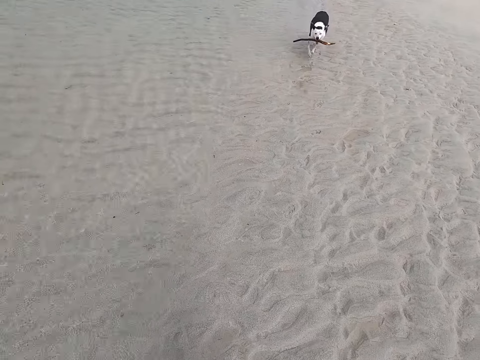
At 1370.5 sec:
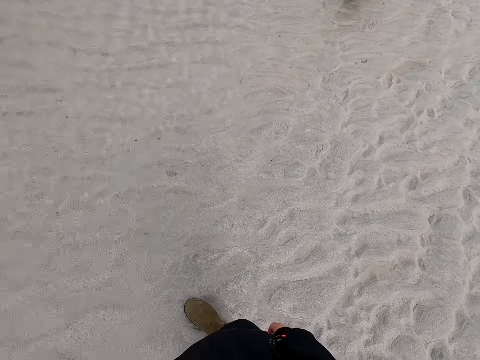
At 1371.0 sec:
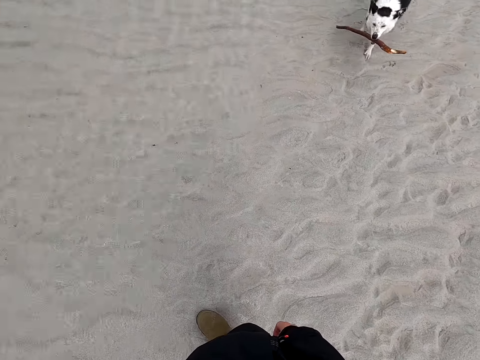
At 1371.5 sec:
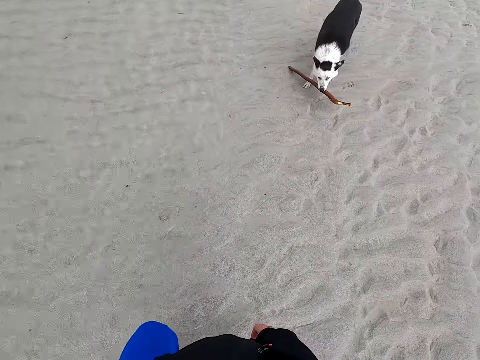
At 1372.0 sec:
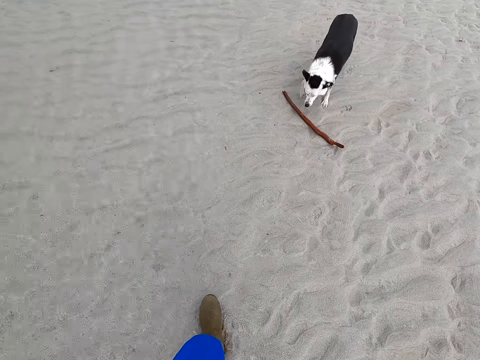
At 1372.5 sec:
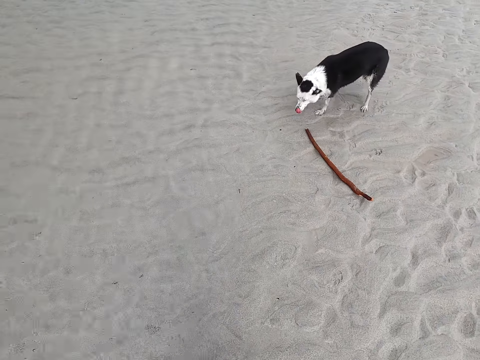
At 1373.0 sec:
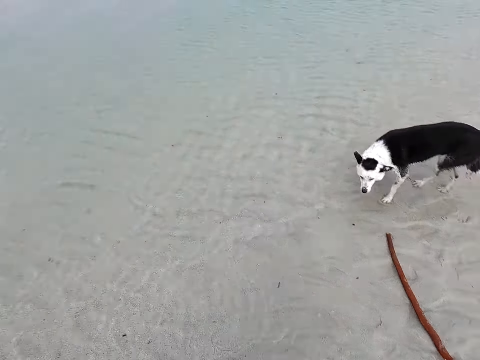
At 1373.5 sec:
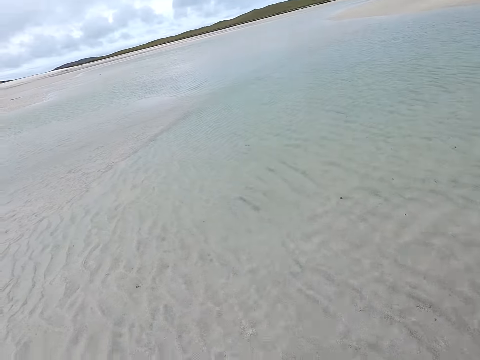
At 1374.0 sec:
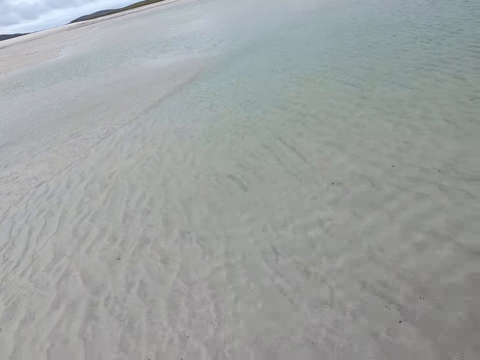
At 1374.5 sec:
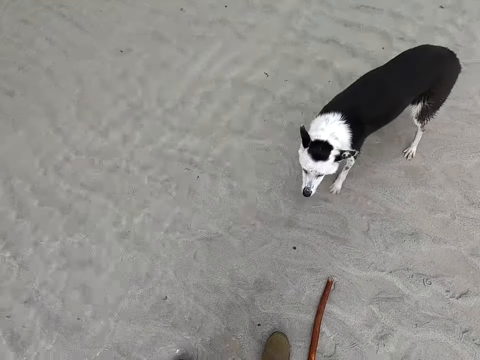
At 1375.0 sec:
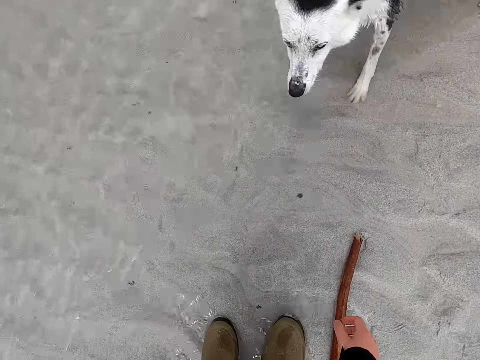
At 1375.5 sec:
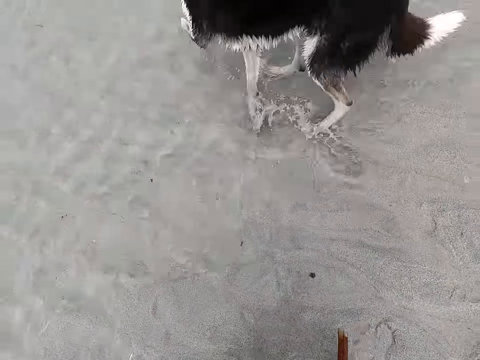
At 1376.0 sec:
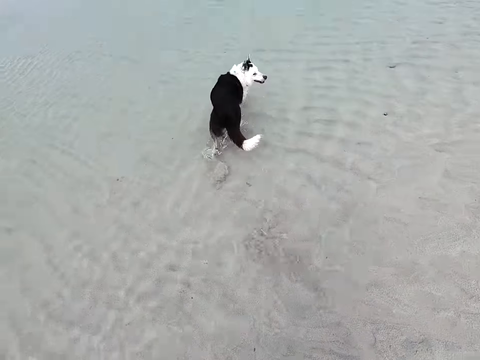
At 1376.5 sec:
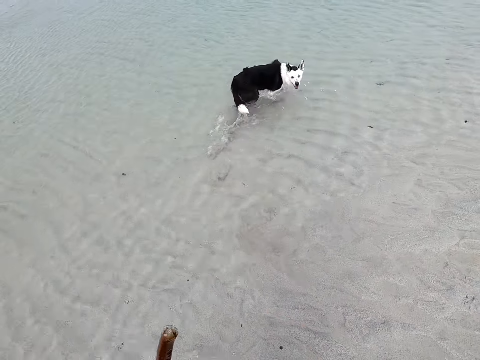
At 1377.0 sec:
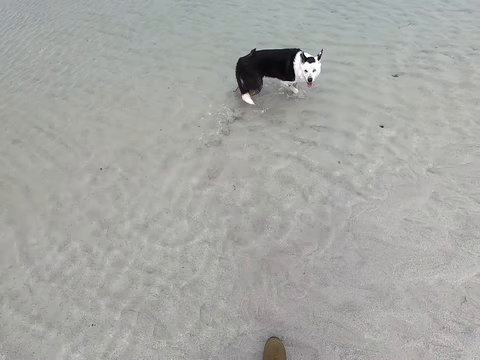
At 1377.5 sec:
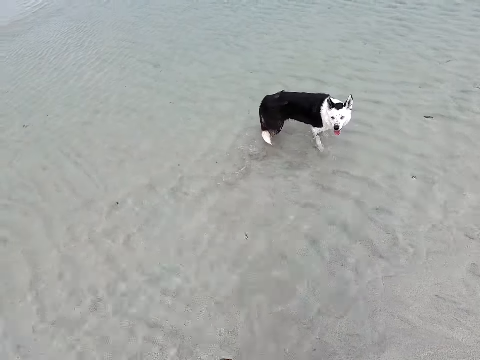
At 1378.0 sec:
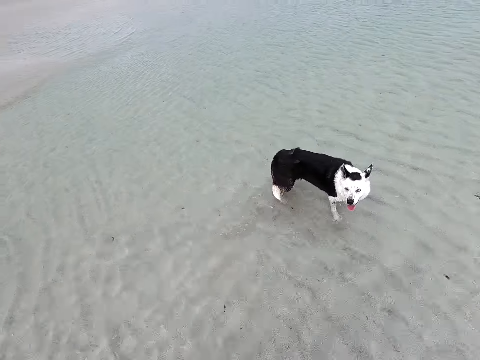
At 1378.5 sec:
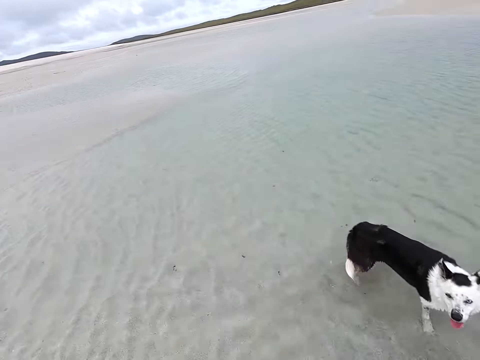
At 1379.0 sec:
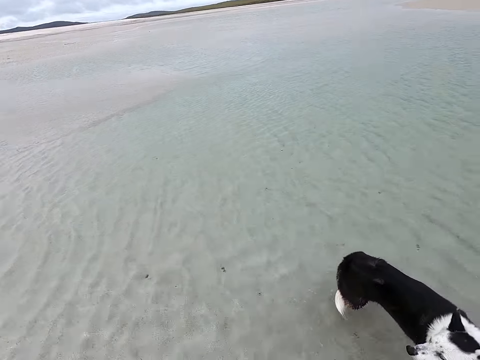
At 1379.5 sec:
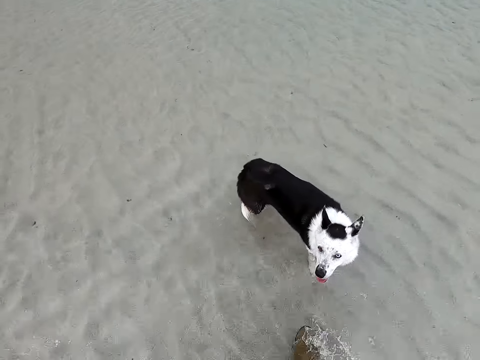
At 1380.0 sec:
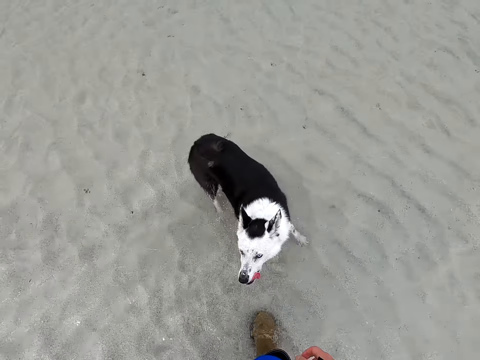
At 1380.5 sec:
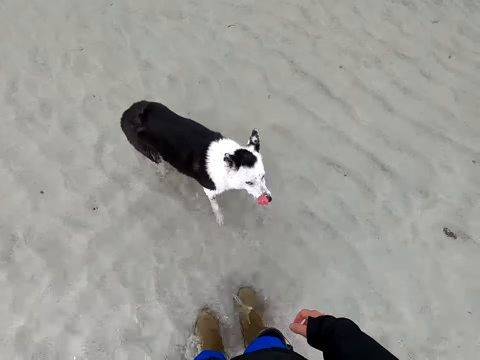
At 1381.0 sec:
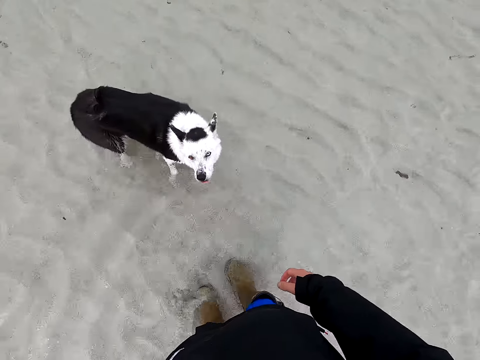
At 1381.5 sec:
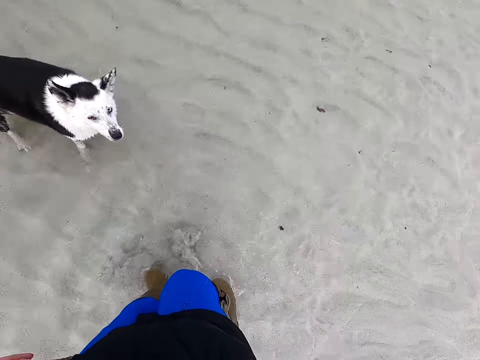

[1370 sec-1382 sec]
The camera wearer walks around. They pick a stick. They move around.

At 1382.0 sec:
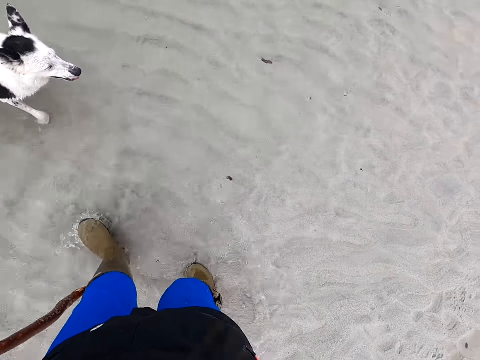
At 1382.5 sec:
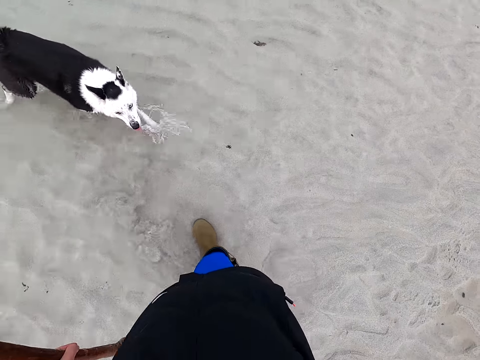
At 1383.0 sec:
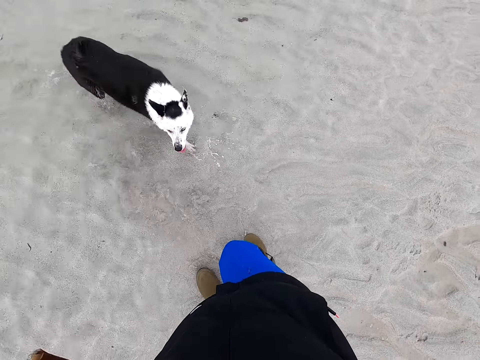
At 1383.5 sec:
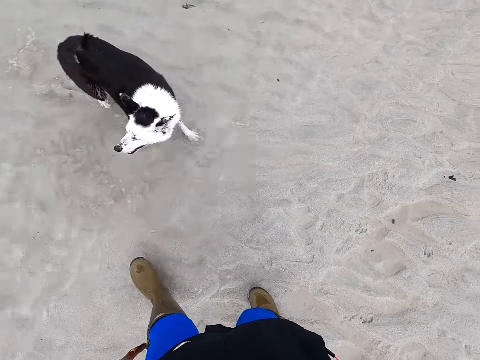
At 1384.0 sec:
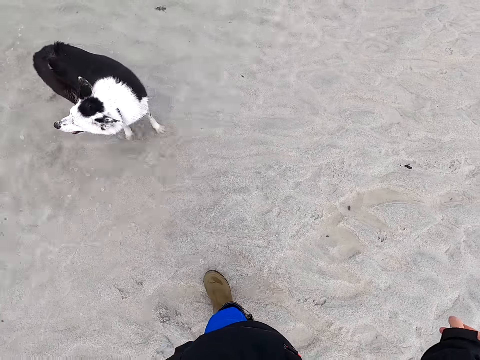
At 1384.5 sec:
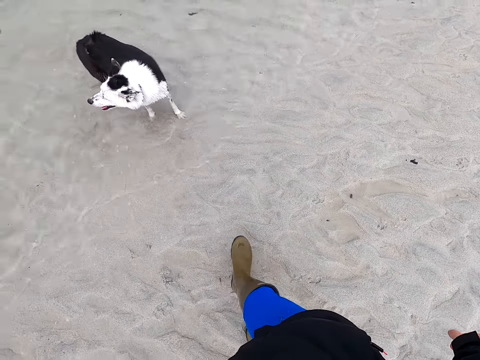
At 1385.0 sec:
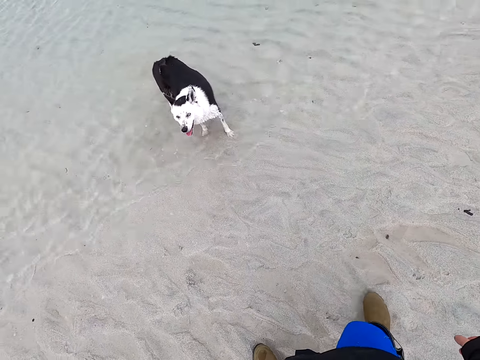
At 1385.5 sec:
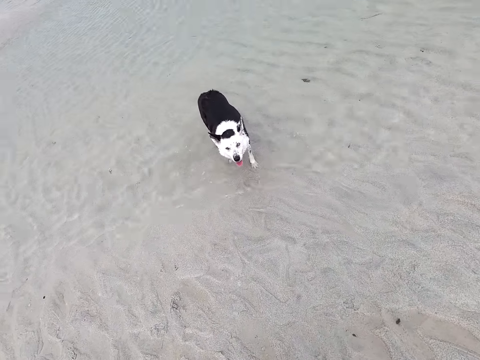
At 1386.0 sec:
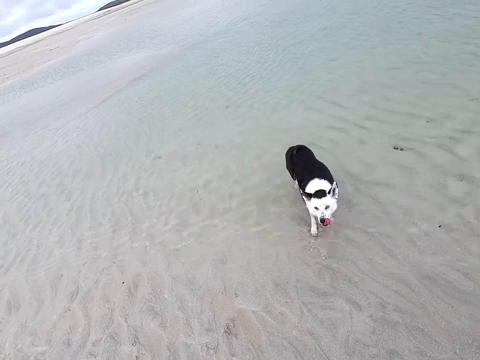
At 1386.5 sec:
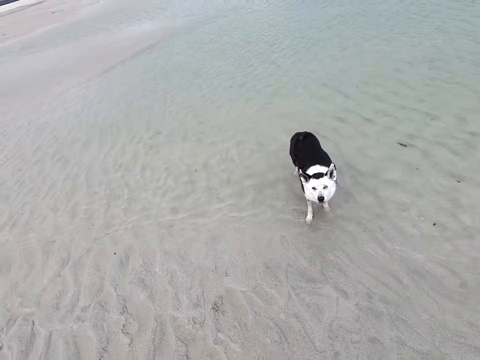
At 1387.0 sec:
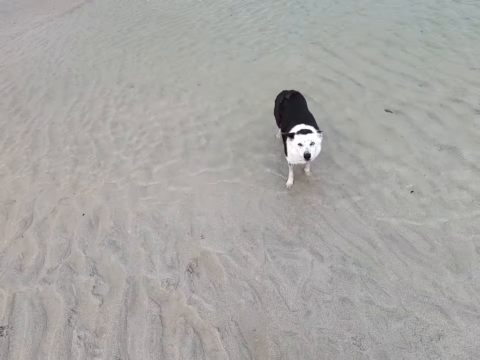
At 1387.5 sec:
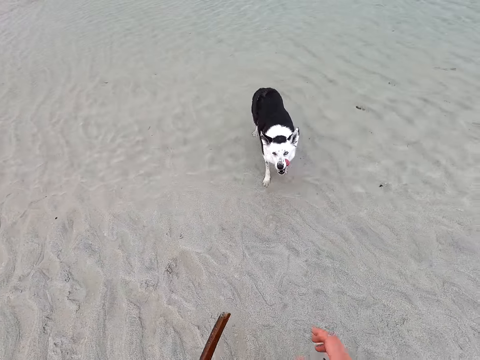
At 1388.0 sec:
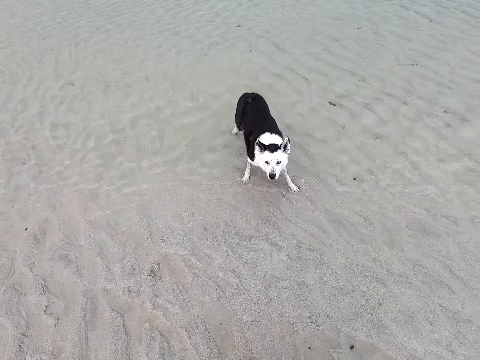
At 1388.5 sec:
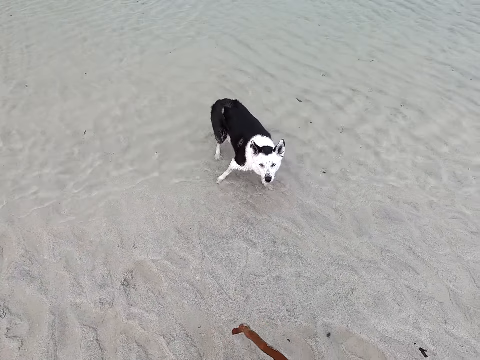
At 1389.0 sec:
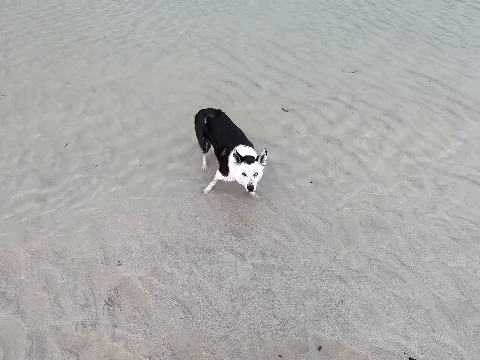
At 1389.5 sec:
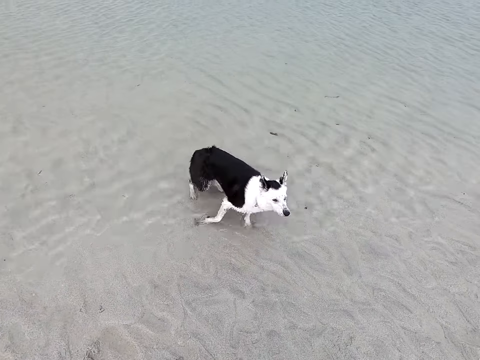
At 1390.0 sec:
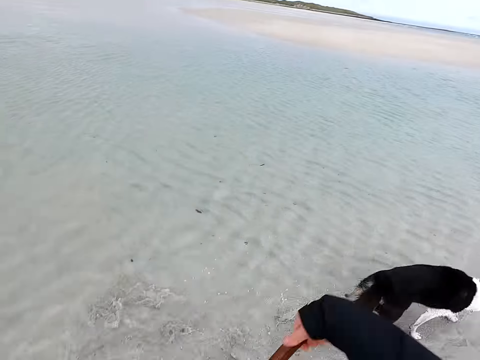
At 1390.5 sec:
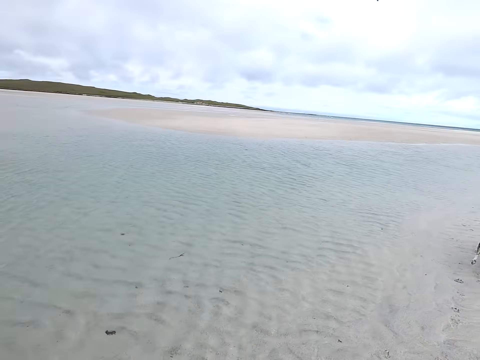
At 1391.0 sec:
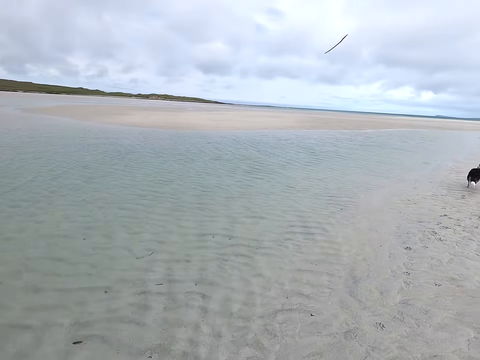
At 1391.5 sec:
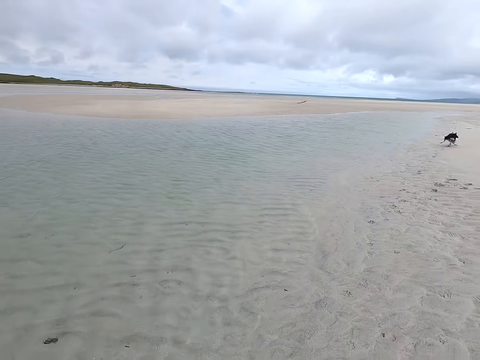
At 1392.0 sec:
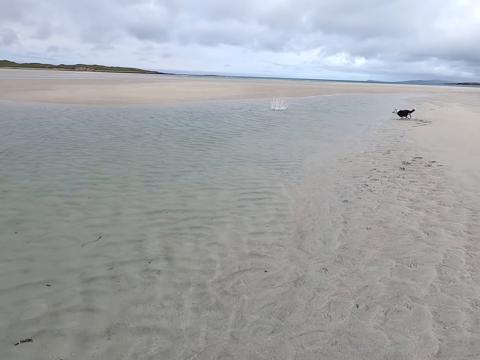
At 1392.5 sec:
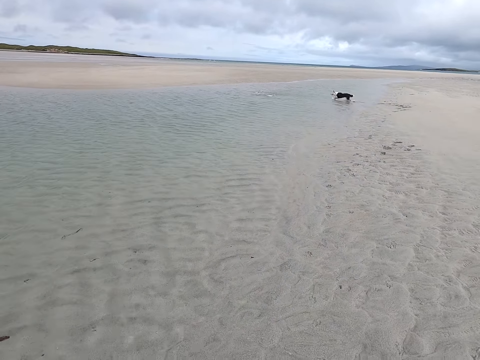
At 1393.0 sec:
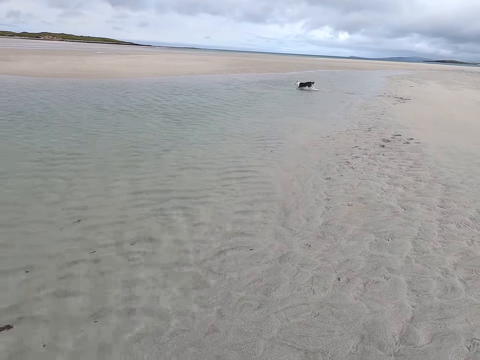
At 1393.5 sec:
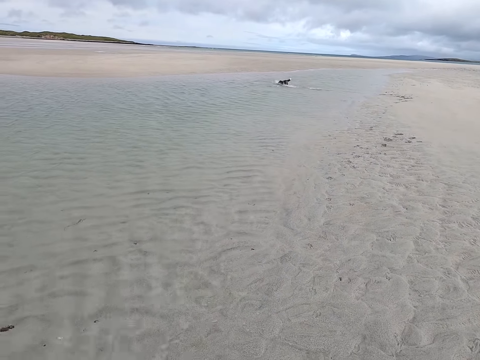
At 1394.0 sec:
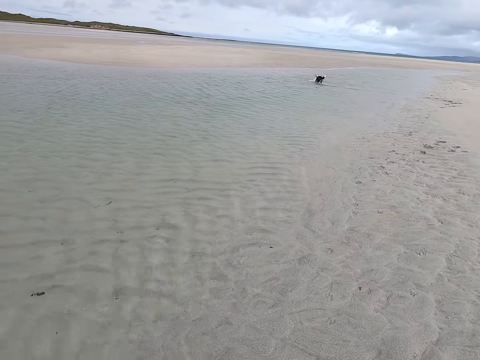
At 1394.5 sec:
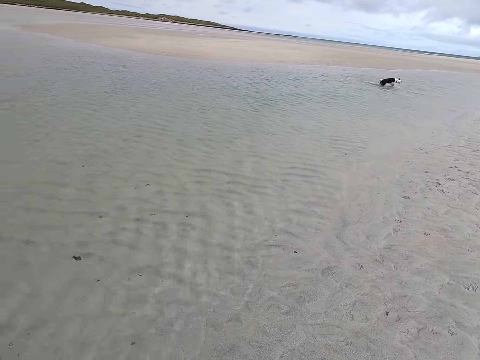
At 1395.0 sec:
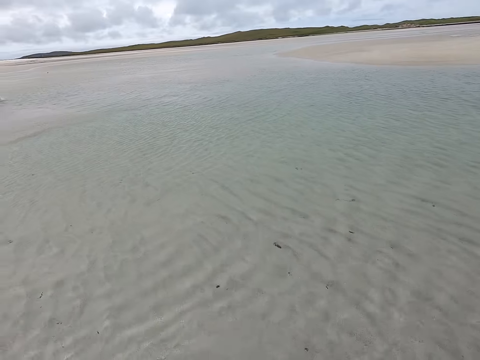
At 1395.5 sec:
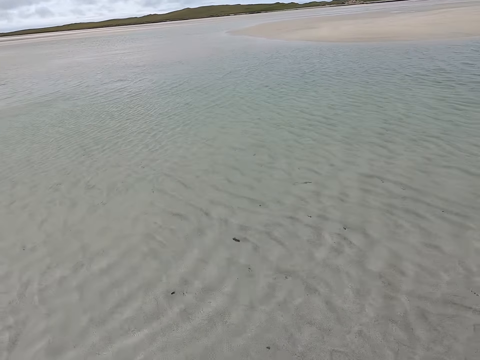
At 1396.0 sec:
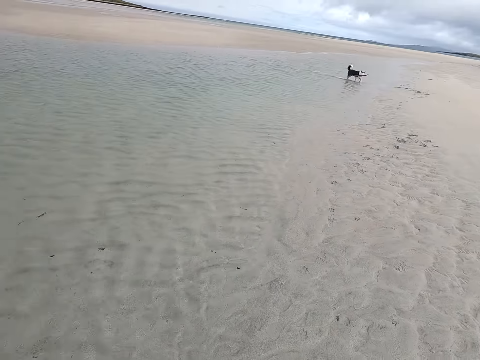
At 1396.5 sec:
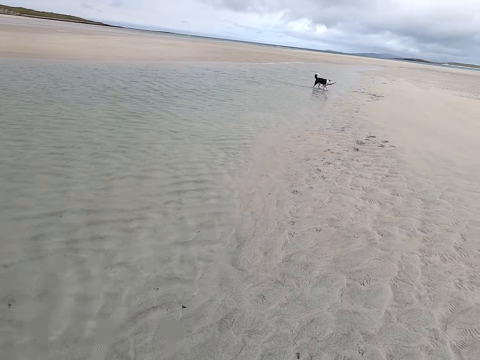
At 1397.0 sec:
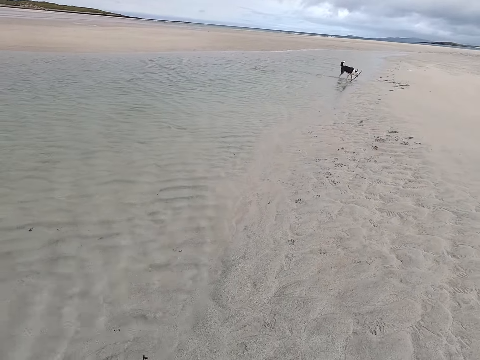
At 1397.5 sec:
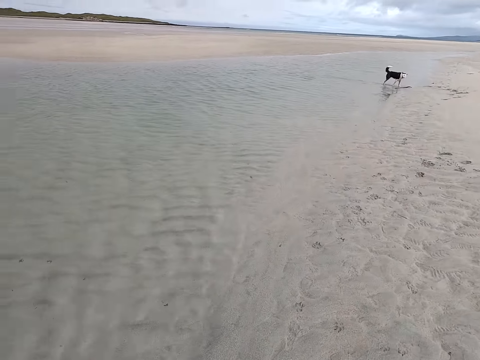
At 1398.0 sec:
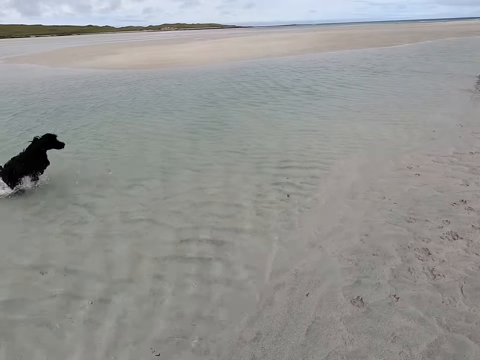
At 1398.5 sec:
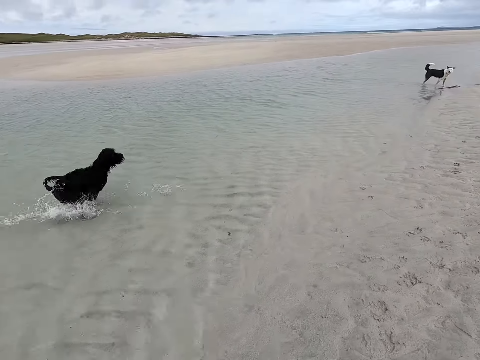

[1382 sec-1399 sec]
The camera wearer moves backwards. They exchange the stick in the right hand. They throw the stick. They look around. They walk around.
